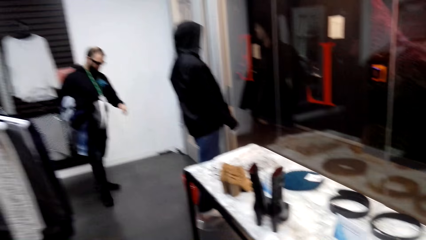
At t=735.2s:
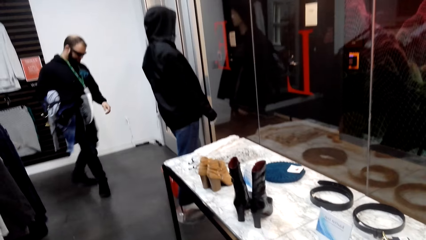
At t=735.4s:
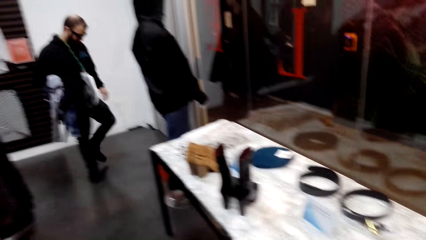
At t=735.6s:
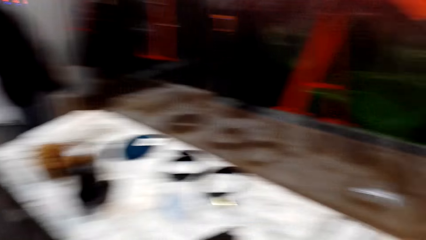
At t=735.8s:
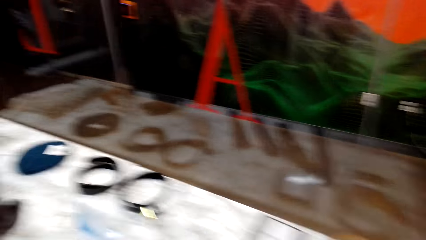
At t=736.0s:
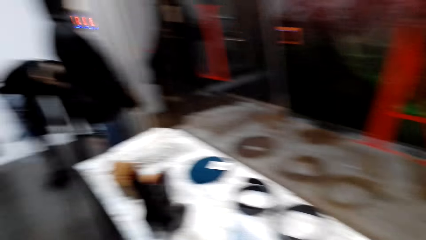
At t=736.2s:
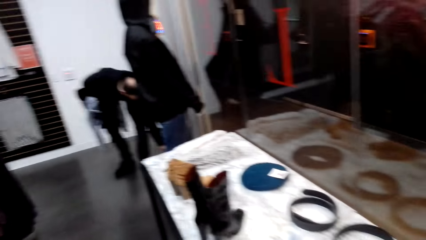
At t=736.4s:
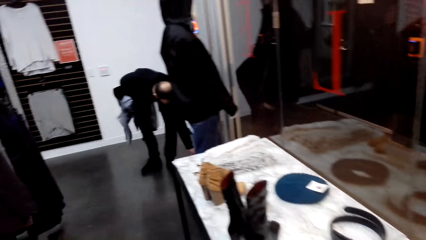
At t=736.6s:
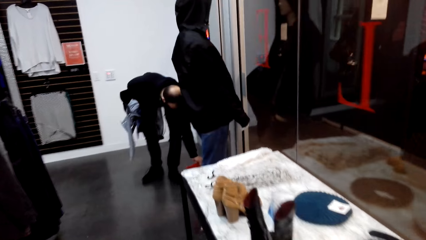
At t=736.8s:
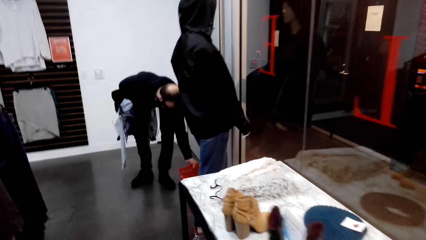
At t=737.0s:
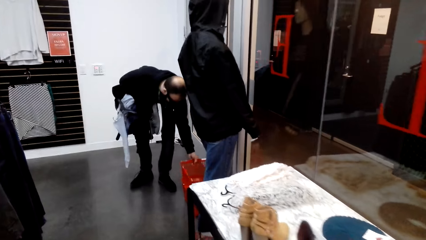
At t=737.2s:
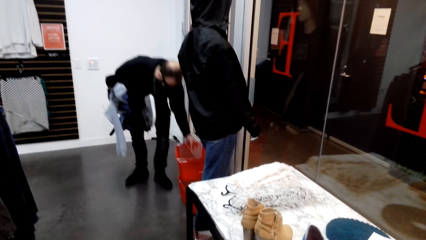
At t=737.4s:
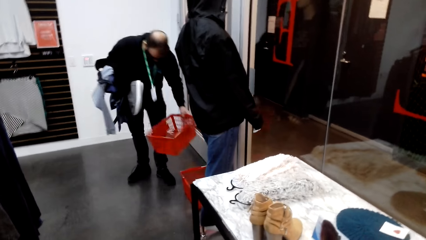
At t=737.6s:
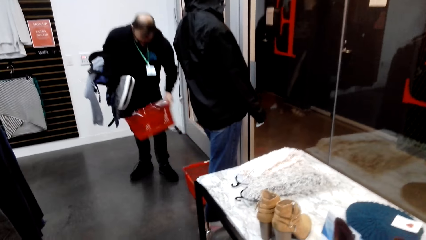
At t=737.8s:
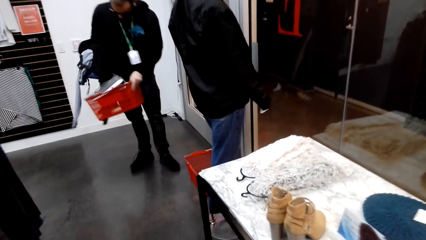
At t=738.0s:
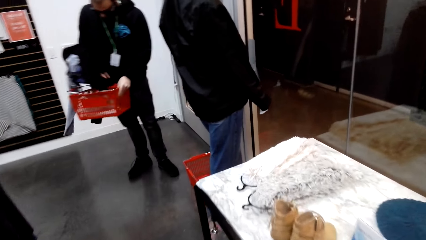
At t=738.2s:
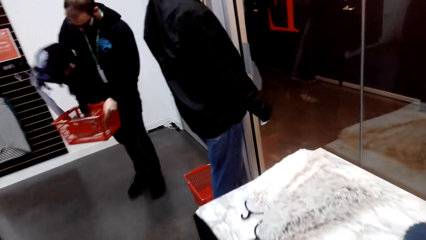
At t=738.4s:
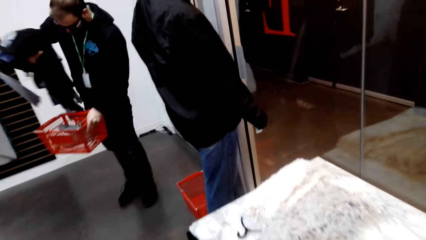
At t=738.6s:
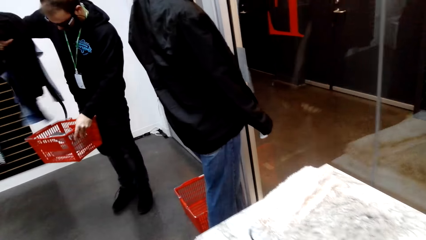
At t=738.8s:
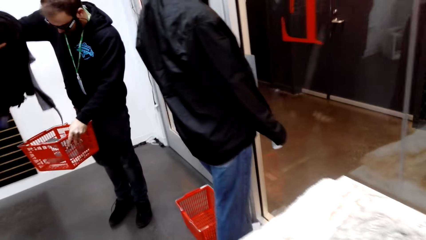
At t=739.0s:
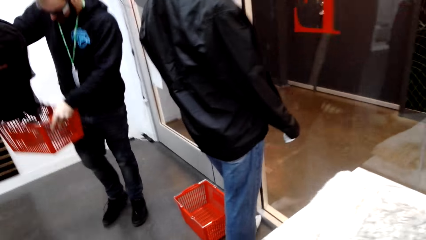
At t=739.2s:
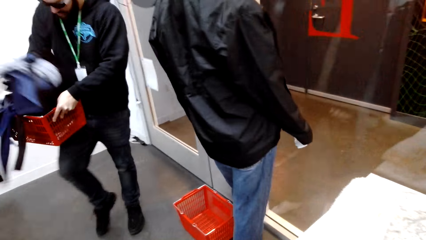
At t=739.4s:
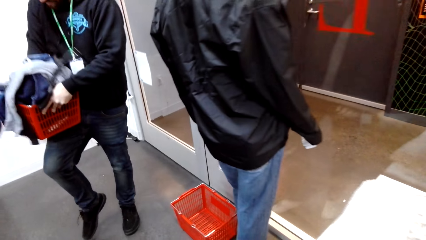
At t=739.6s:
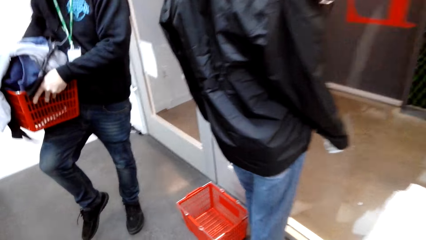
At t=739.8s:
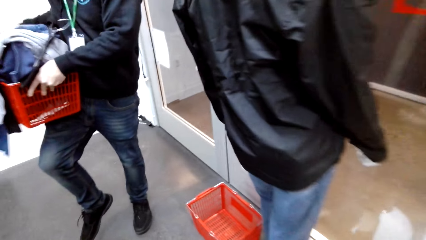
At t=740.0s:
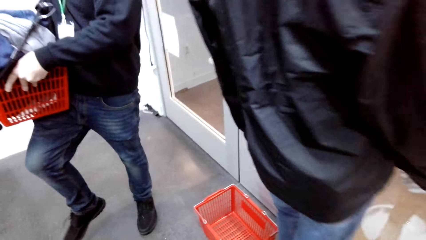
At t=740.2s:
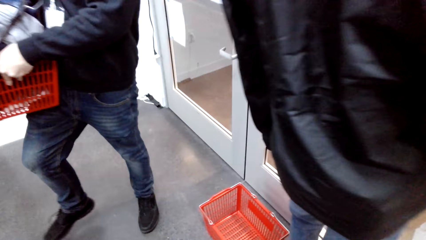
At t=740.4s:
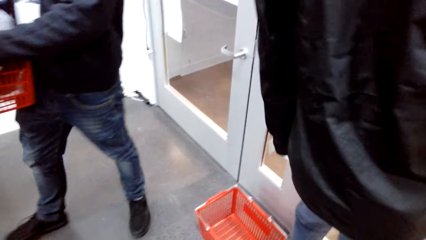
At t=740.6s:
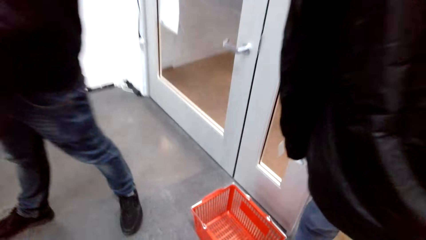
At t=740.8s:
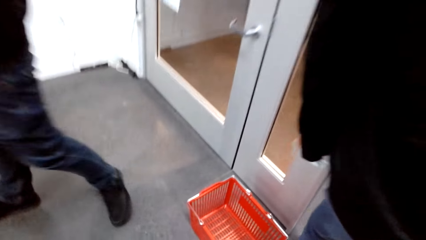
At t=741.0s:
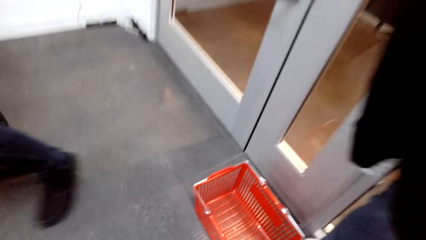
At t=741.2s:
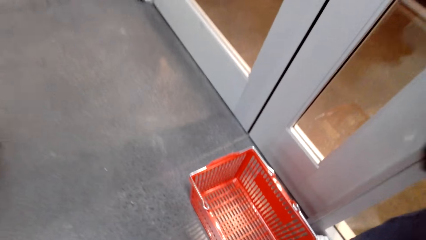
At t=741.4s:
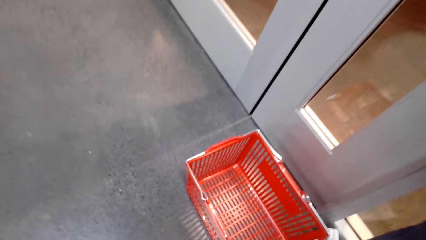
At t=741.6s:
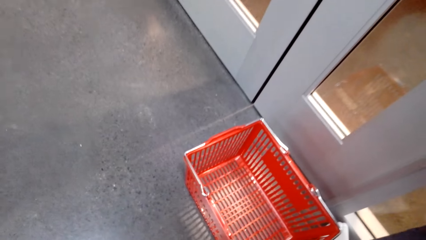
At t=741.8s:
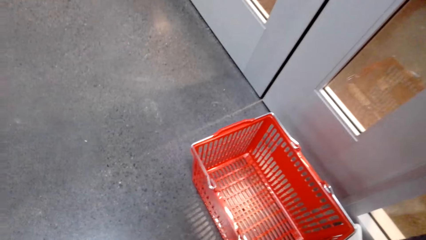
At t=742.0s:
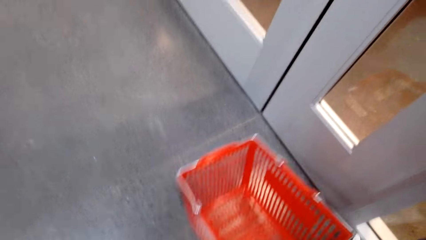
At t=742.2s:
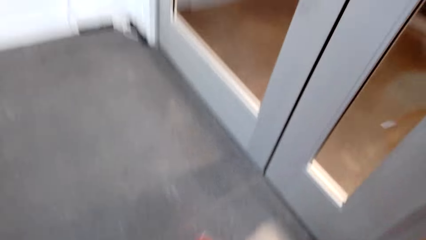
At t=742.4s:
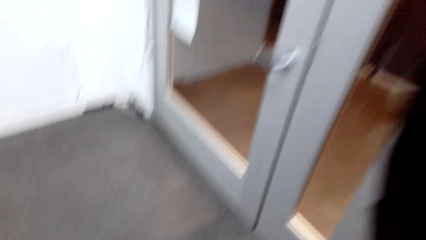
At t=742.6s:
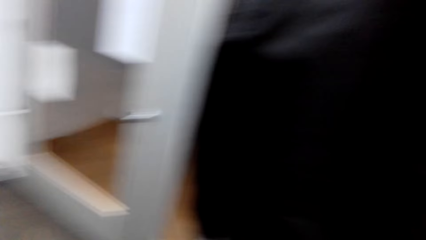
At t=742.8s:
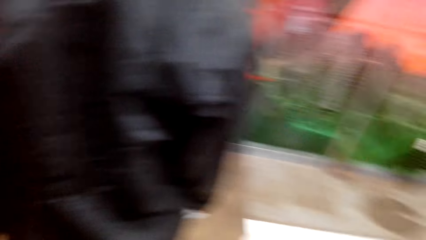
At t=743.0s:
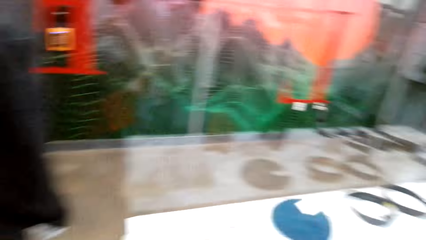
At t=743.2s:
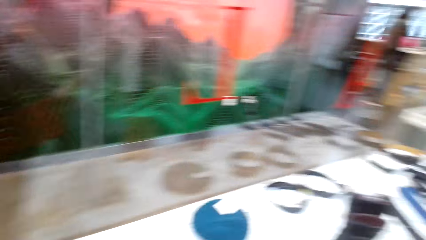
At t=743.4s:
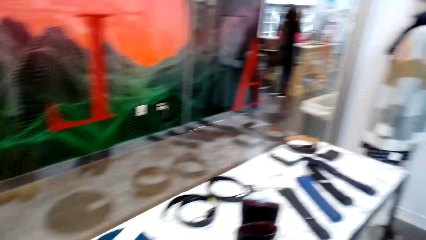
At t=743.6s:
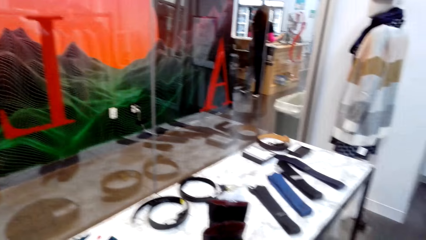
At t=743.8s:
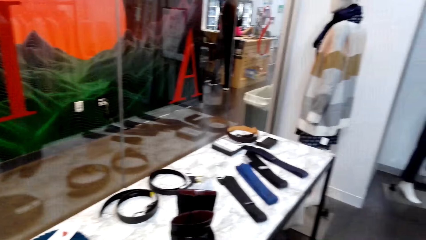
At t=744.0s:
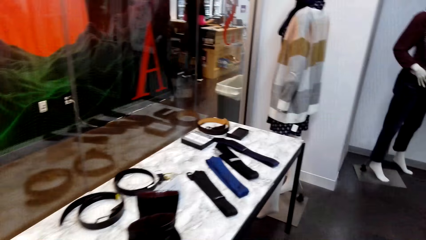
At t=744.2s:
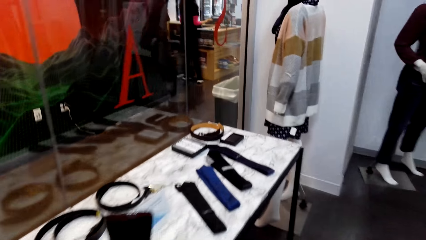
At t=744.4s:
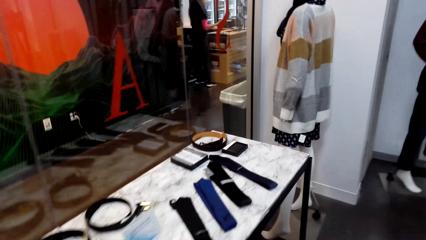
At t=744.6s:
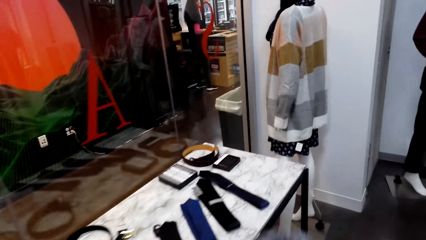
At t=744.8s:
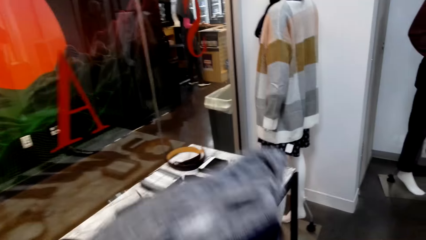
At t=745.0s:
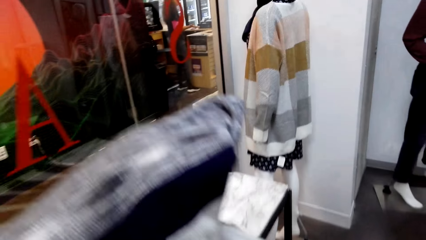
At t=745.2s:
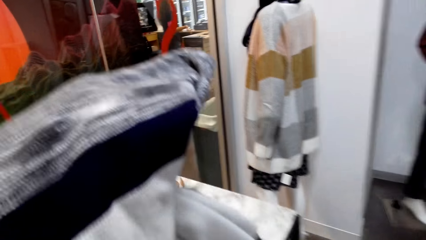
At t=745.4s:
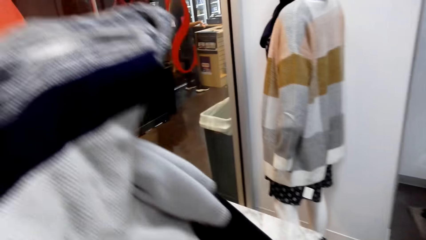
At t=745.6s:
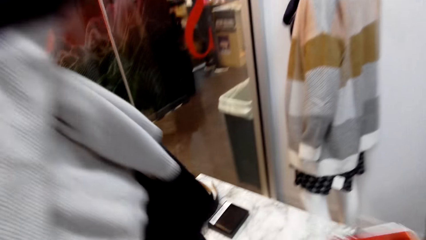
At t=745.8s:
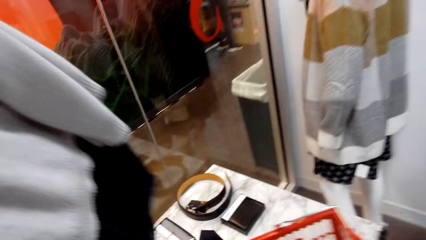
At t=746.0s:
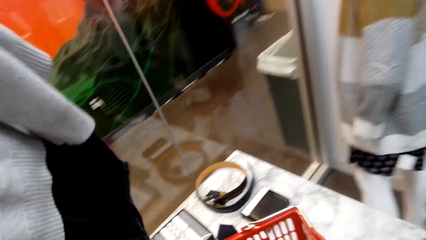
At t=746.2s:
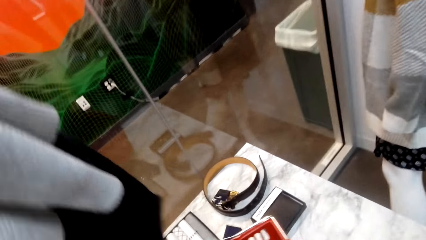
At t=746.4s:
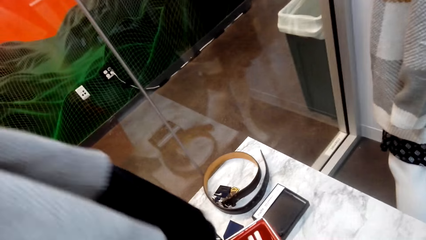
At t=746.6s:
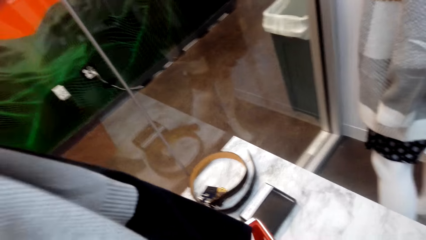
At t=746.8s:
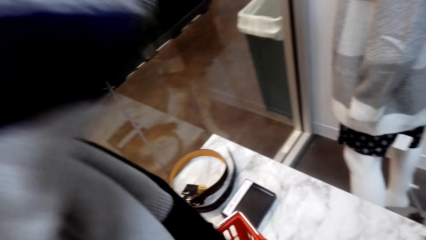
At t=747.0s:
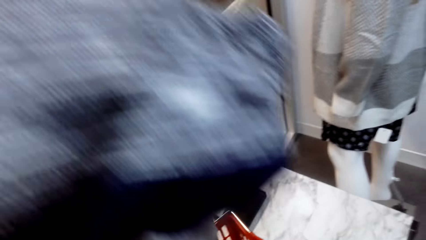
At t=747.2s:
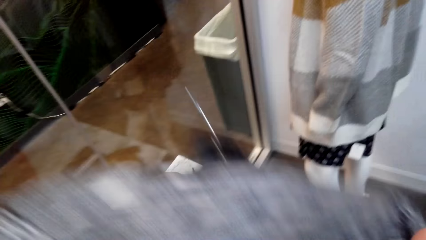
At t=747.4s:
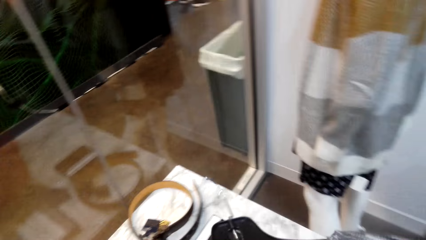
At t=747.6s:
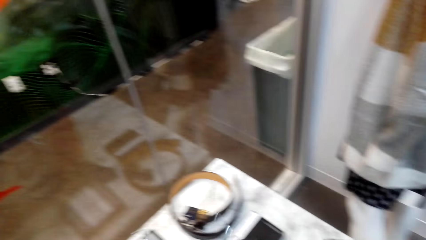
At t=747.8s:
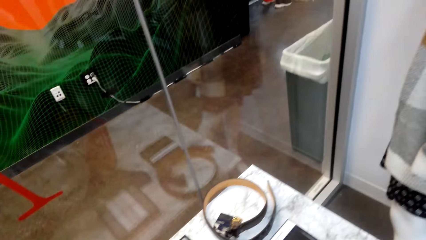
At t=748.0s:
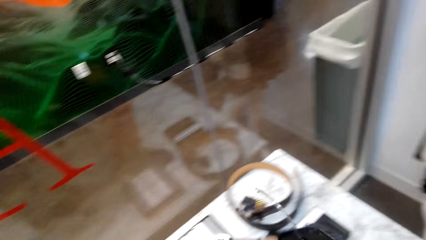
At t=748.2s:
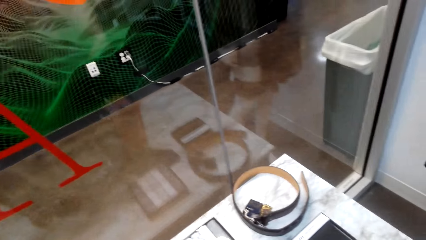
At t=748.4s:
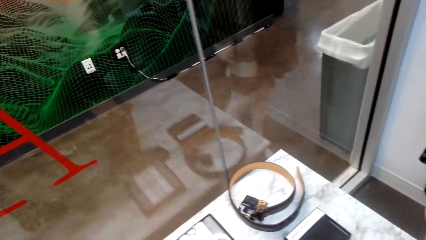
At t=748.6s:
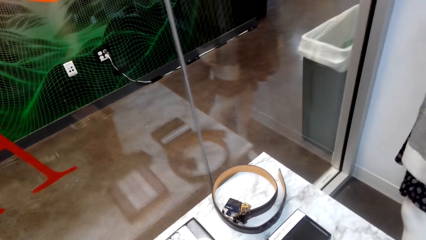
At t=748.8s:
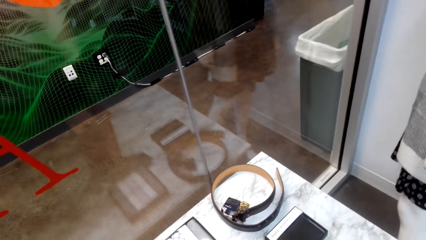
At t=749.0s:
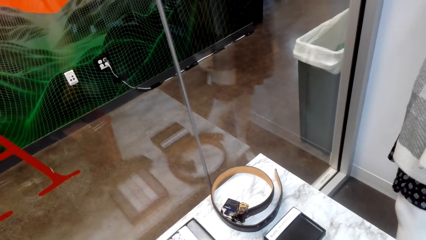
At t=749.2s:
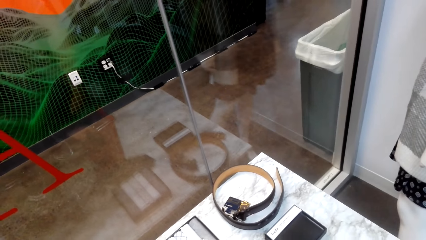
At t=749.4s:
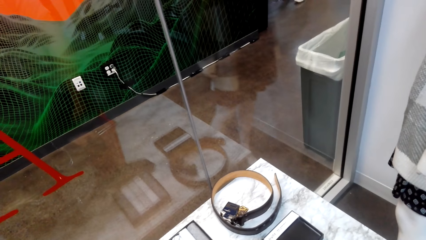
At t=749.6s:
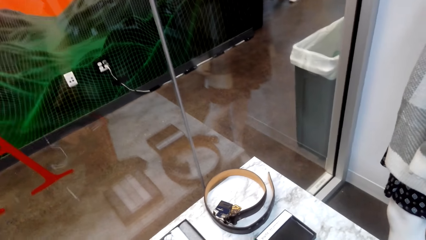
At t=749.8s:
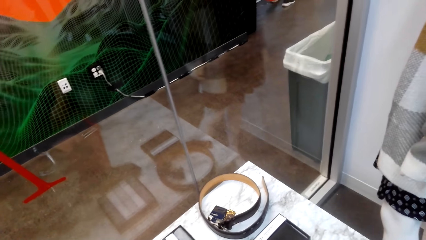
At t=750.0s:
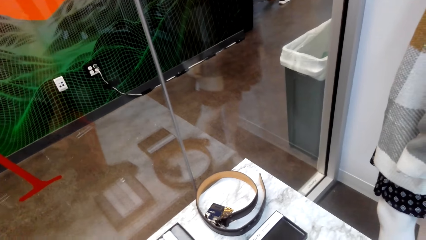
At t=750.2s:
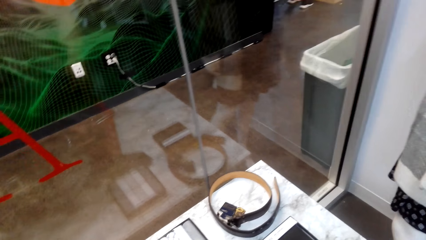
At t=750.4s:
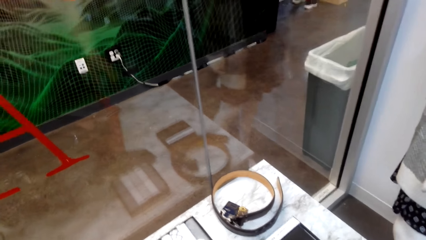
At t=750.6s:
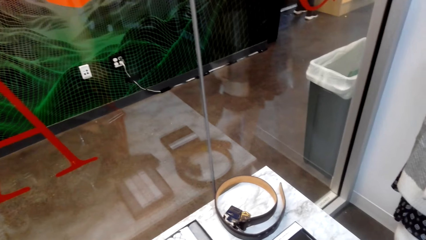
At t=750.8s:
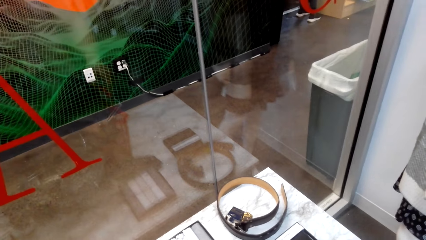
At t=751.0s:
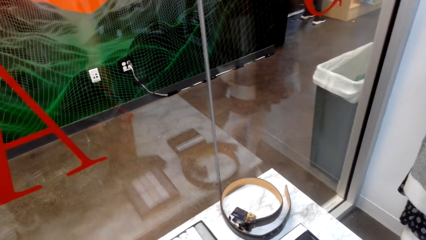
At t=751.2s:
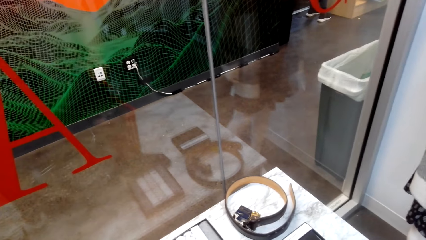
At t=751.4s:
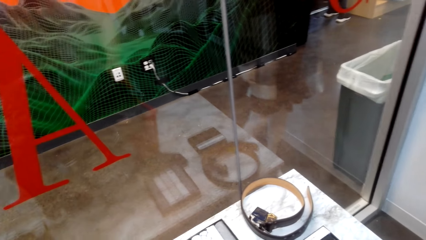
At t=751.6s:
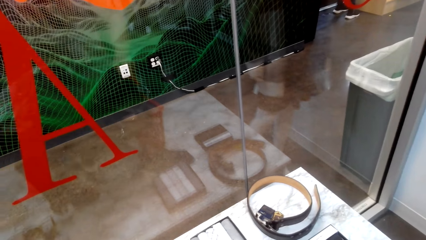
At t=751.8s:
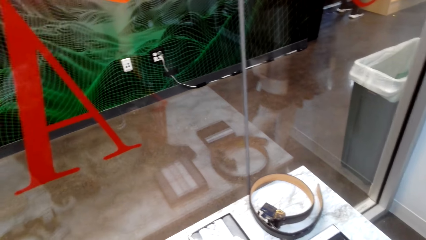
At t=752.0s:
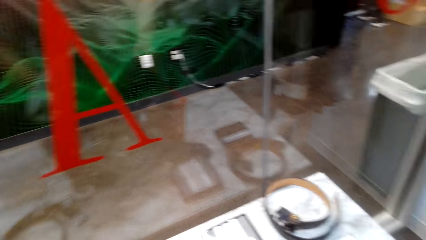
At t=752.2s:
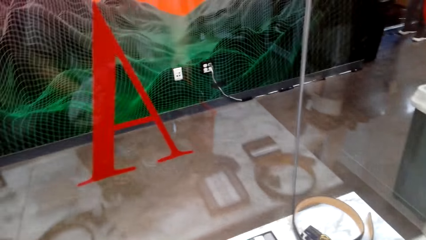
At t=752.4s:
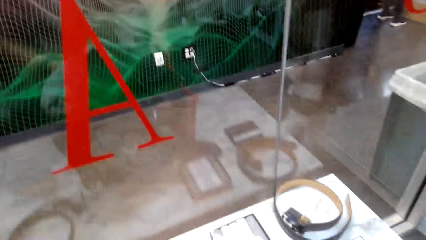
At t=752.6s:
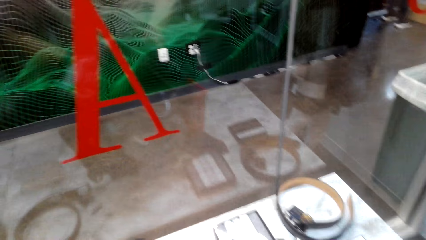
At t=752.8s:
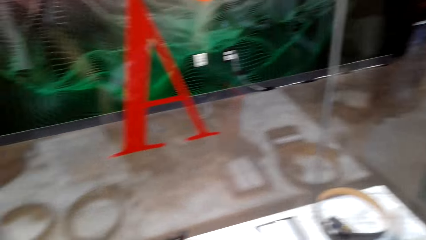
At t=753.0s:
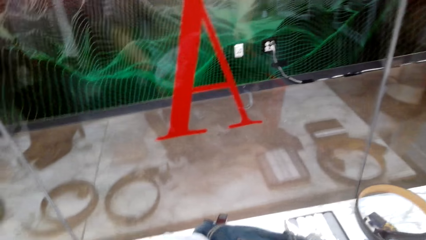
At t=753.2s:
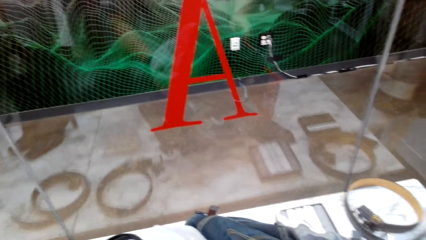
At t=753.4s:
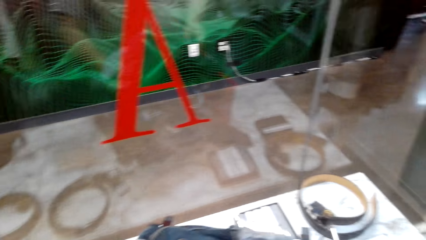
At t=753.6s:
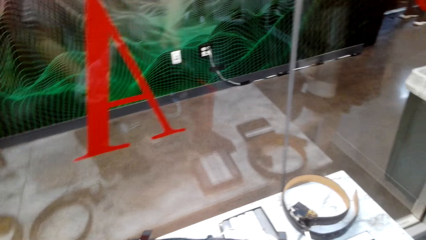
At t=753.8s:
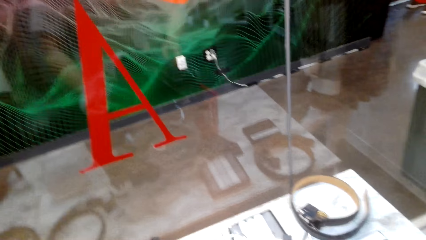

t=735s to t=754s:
A man picks up a shopping basket. The camera wearer picks up a shopping basket. They put the tray on the table.
